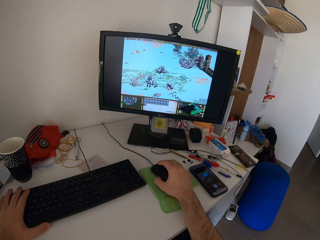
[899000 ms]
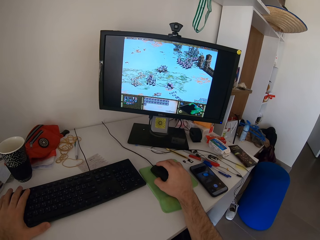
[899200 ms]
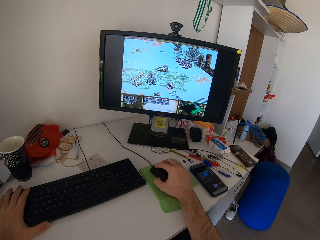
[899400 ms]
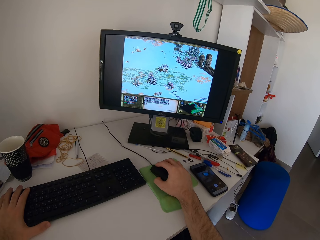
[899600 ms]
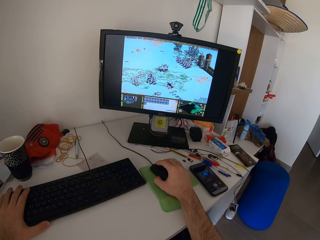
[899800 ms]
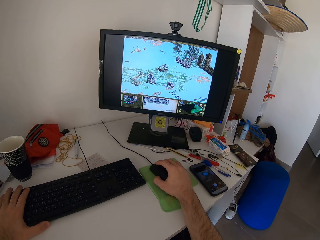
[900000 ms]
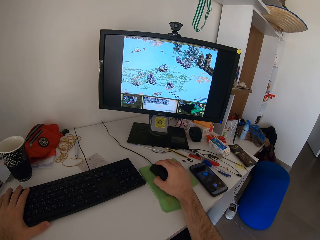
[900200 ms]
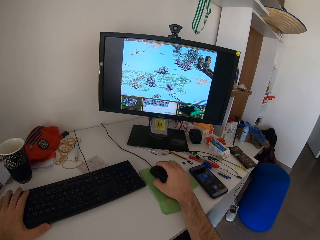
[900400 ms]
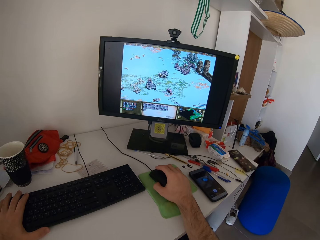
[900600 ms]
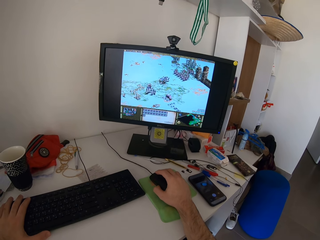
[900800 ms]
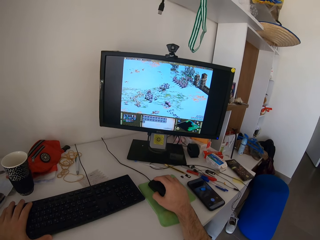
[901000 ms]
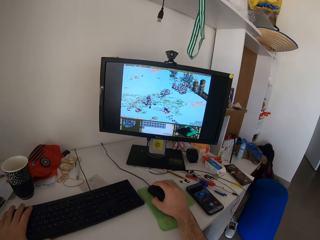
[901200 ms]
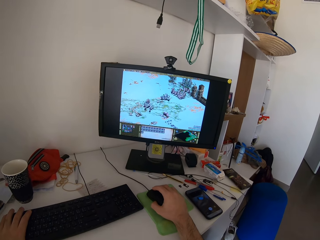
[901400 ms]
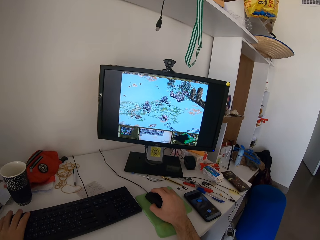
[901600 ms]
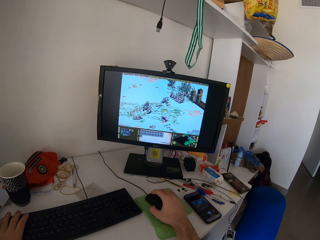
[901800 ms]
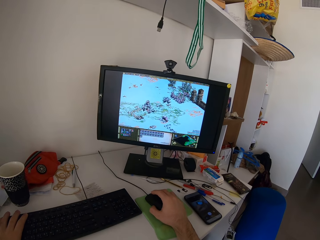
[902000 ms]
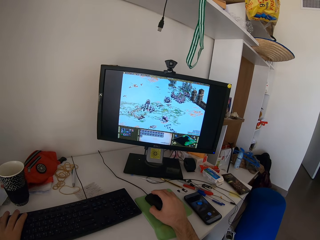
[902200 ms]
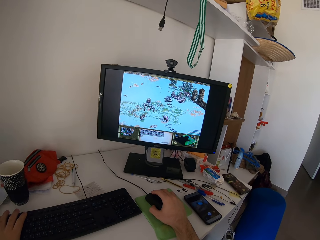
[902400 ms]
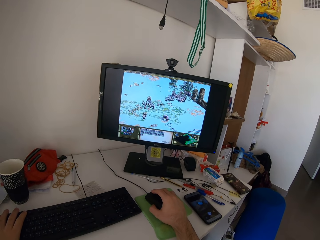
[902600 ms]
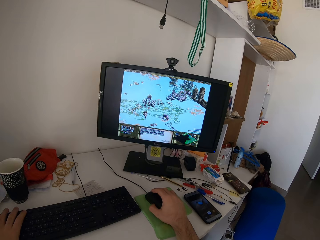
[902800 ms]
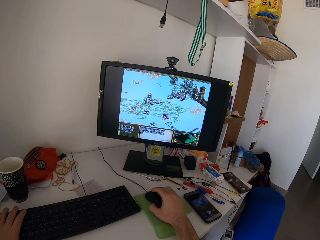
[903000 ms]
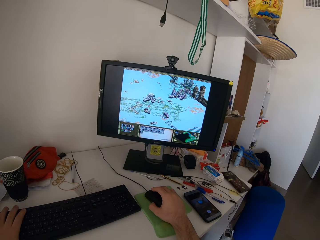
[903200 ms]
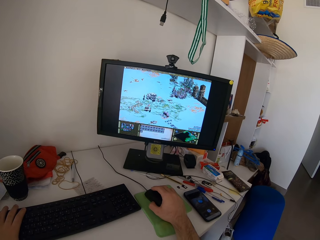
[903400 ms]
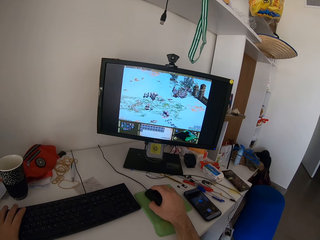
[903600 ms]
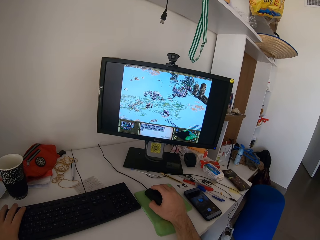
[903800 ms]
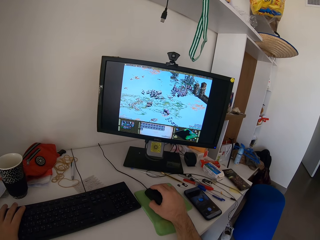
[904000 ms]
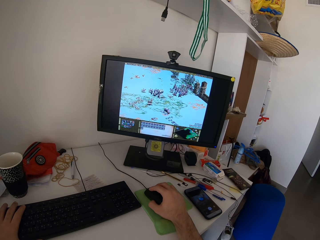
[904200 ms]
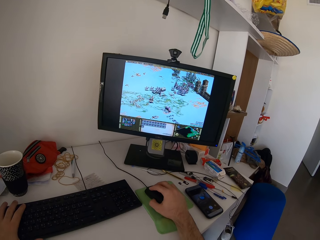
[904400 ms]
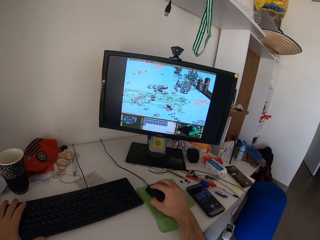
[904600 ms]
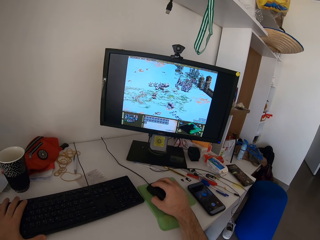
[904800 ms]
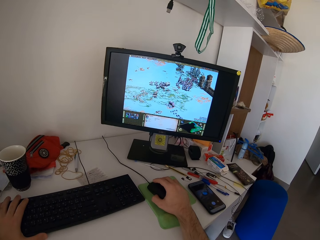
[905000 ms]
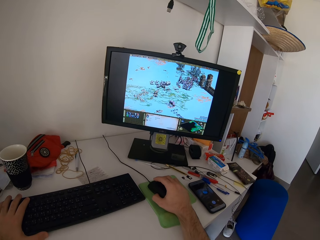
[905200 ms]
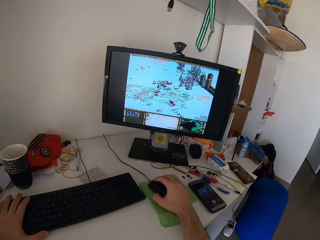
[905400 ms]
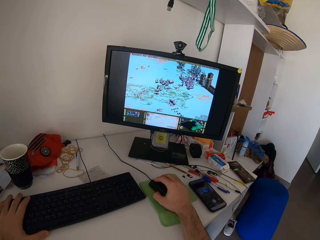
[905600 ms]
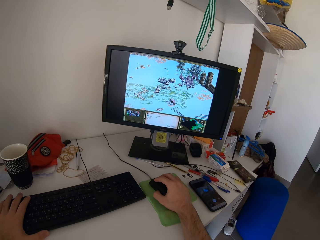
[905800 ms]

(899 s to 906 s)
The camera wearer moves his head.

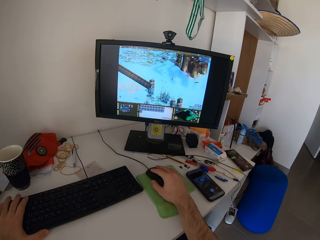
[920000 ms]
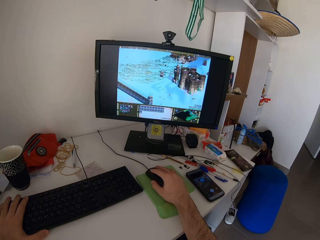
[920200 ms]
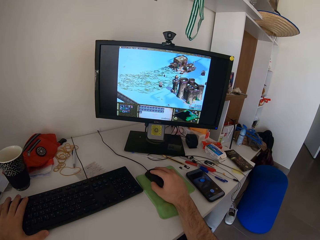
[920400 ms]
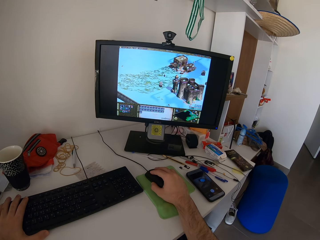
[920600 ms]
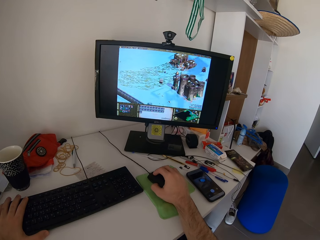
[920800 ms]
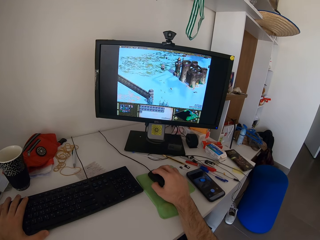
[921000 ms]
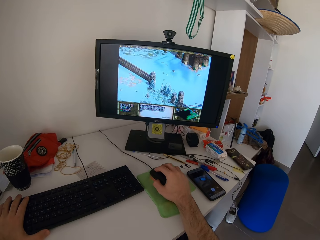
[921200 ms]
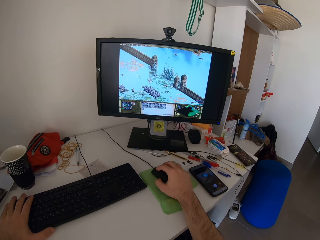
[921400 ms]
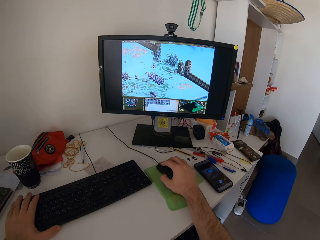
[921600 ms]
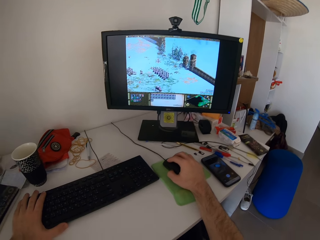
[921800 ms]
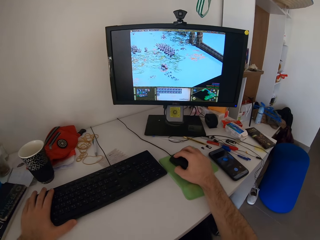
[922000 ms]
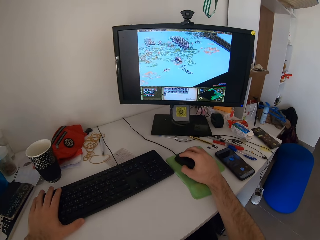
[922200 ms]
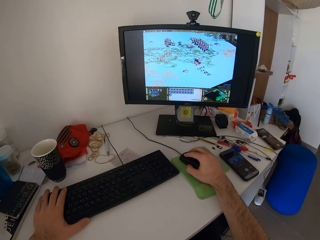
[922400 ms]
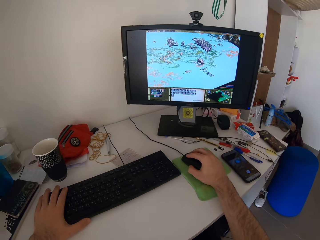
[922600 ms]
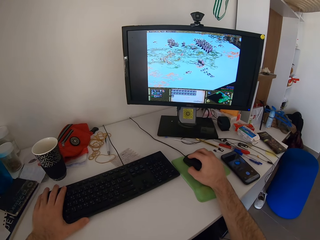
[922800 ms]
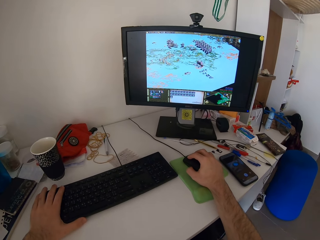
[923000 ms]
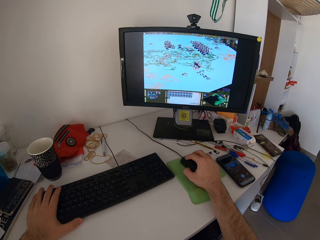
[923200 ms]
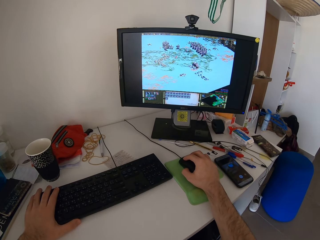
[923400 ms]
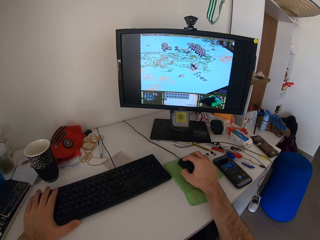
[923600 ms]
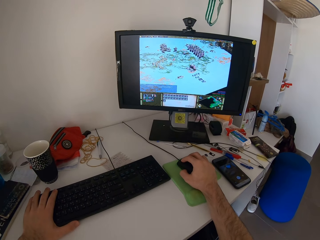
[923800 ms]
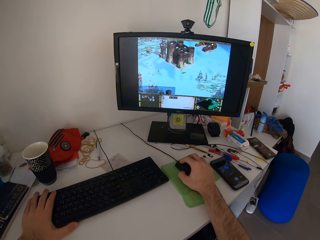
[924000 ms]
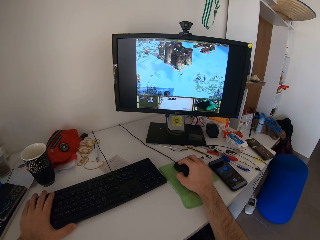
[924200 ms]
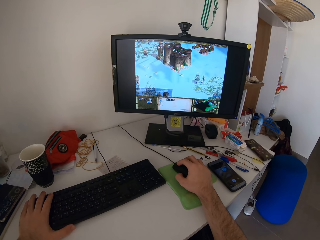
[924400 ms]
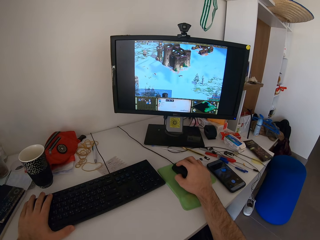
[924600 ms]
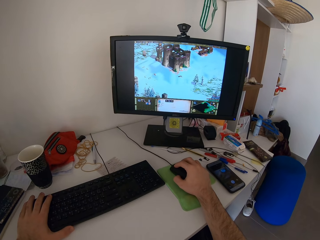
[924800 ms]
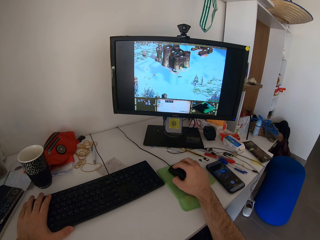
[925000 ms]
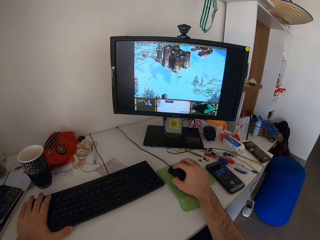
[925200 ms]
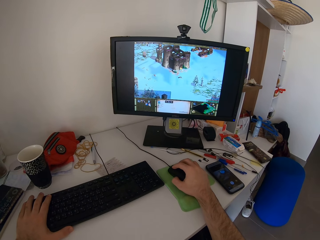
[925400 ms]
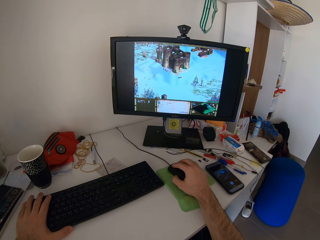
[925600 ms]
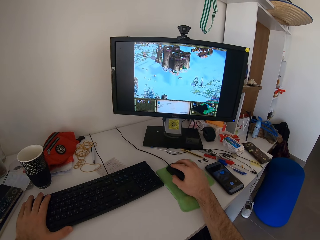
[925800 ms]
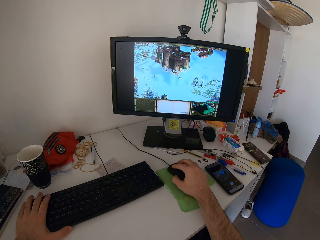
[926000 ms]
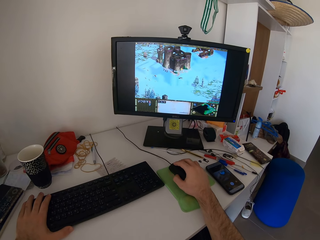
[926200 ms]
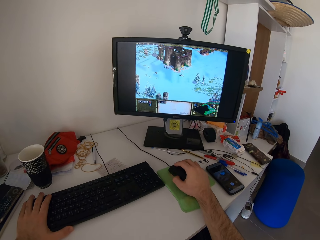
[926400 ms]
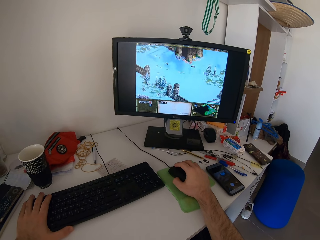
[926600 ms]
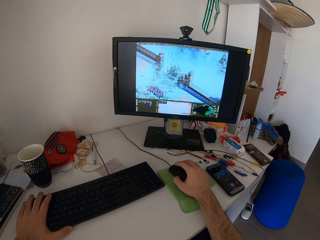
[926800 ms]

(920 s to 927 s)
The camera wearer looks around the desk.

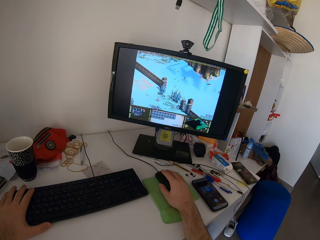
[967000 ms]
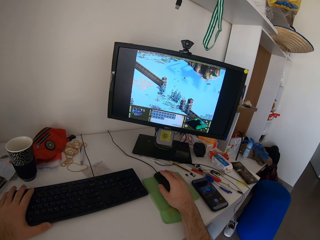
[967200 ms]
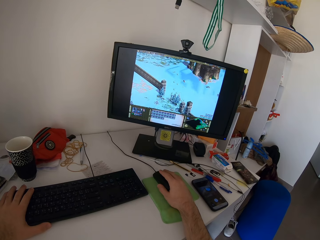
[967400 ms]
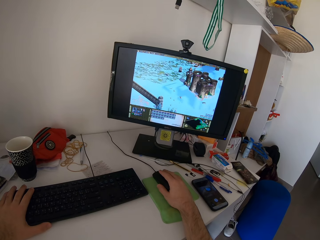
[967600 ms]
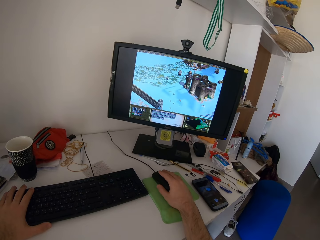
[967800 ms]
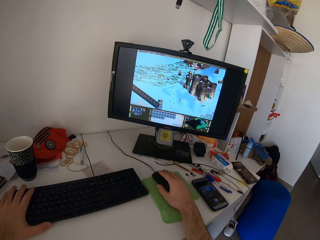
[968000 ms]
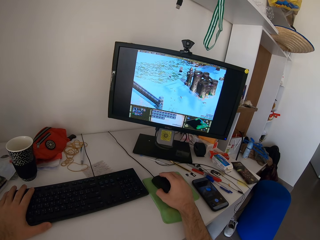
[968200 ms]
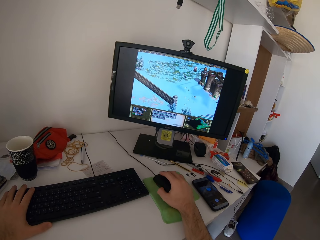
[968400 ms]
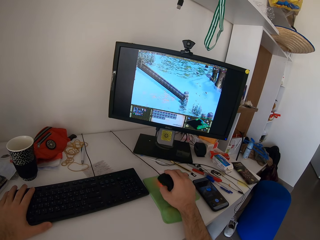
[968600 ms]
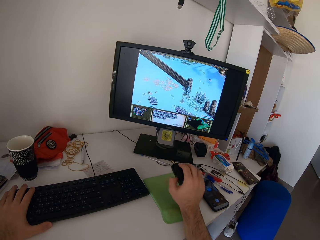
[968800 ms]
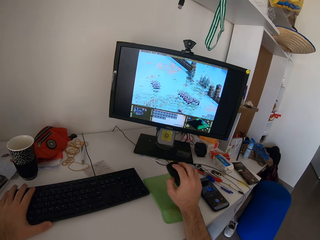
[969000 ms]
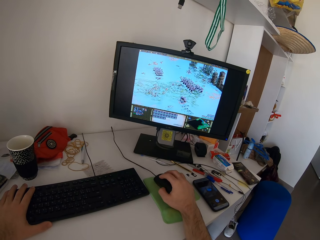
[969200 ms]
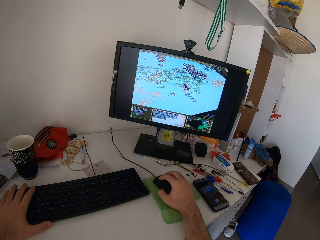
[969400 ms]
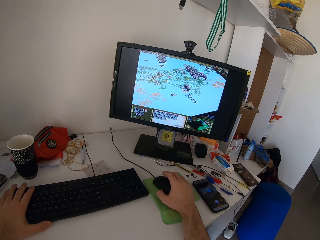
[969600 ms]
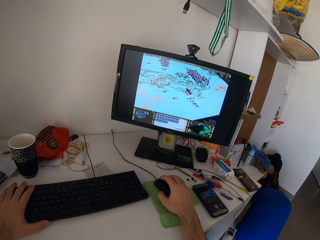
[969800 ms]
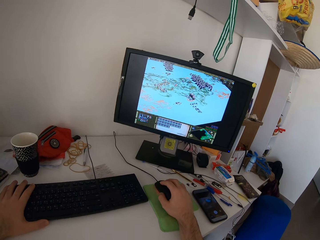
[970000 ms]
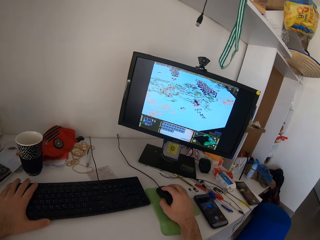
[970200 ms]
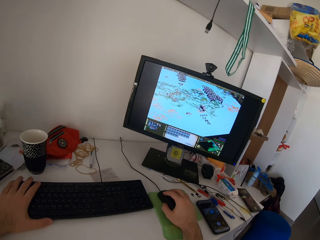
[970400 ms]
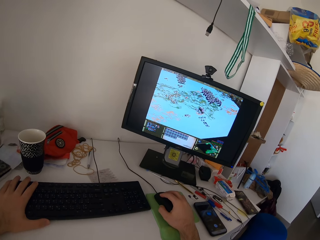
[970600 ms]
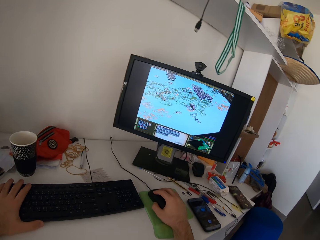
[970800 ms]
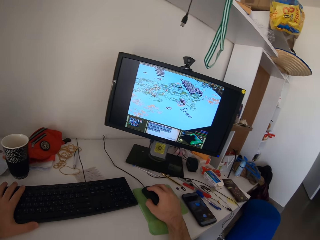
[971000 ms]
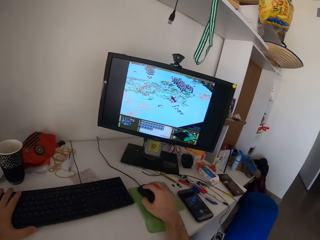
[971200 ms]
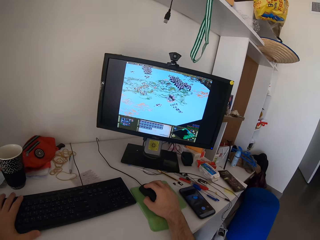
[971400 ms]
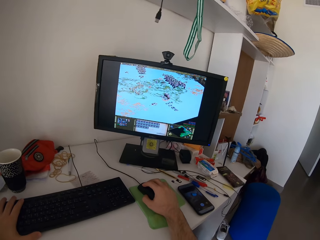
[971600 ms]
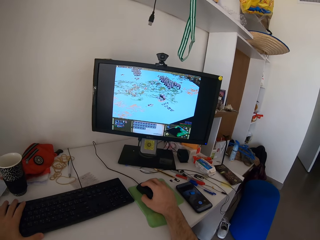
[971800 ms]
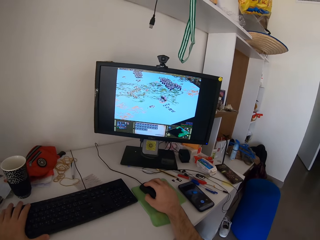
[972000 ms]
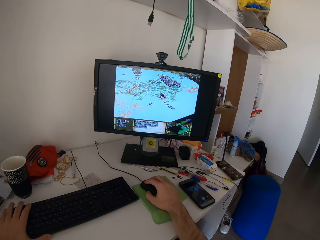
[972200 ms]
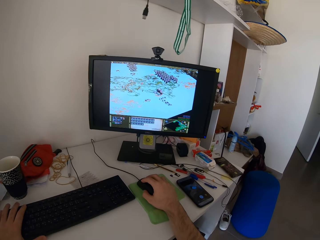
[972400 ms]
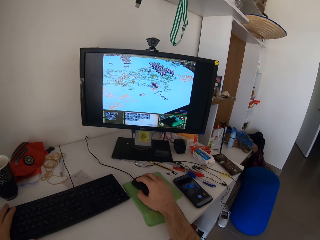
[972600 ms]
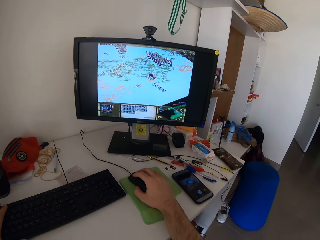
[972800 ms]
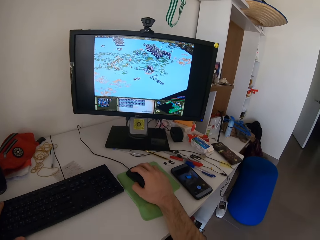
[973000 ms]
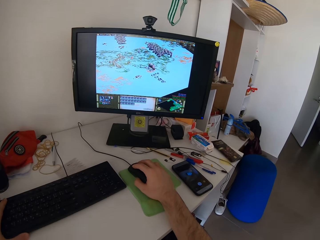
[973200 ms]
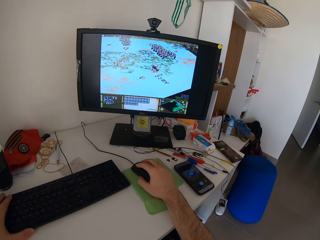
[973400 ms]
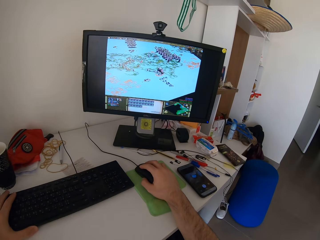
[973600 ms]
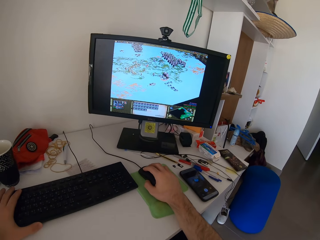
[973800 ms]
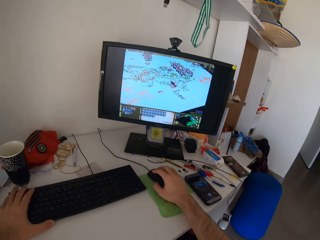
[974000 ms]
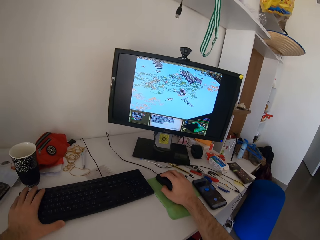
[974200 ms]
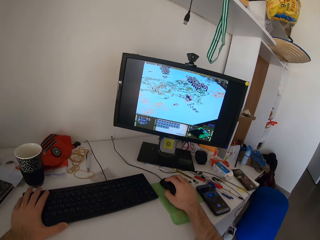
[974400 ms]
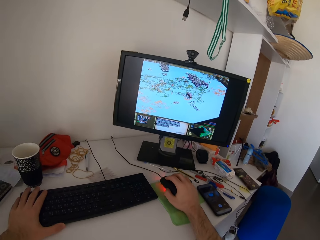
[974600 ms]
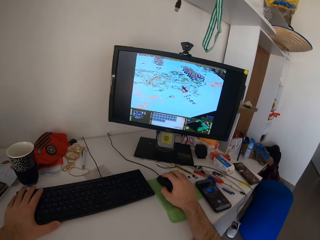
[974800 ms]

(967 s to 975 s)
The camera wearer adjusts the hand holding a mouse. He moves his head. He plays a video game with the mouse.
